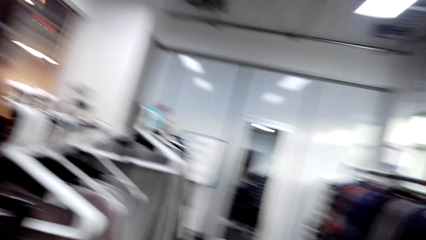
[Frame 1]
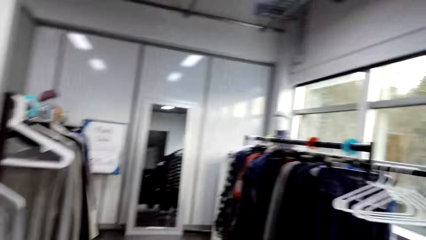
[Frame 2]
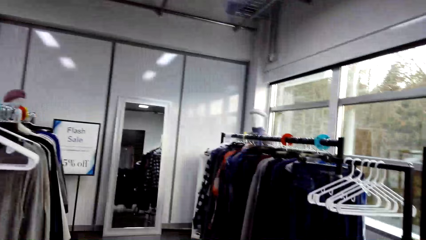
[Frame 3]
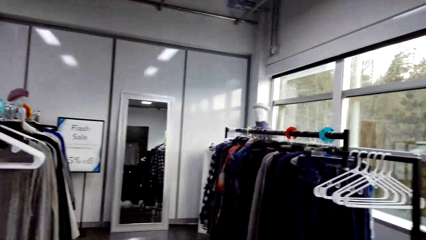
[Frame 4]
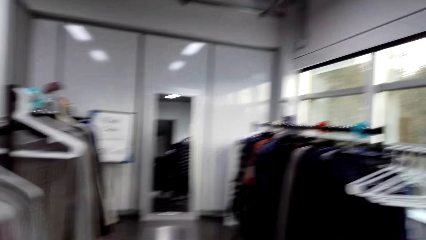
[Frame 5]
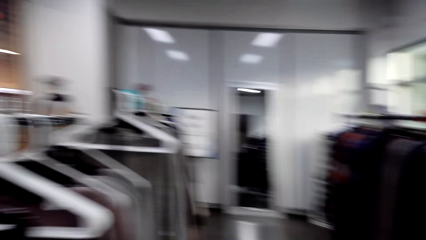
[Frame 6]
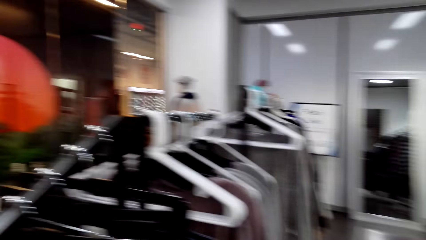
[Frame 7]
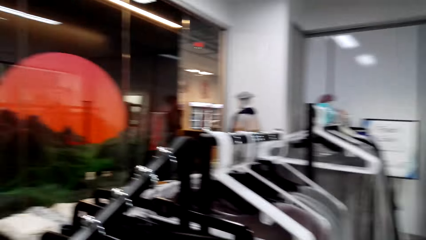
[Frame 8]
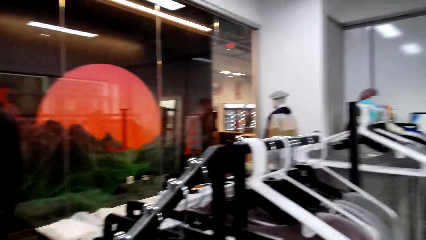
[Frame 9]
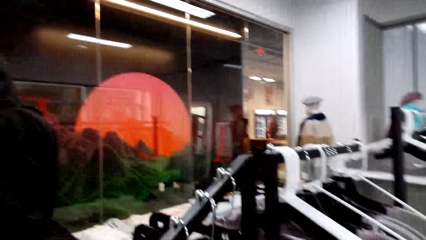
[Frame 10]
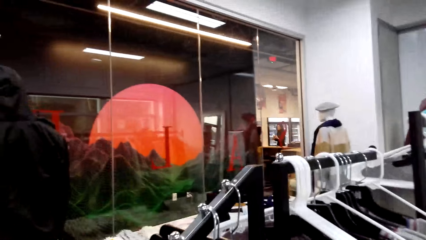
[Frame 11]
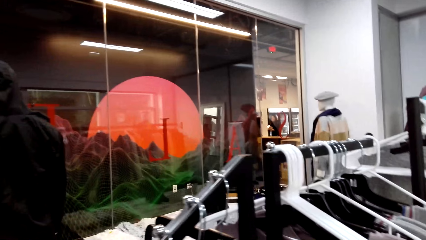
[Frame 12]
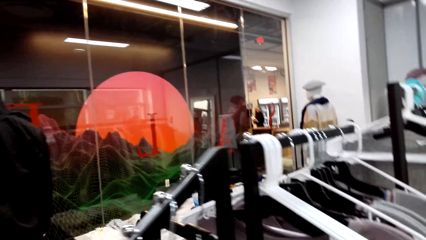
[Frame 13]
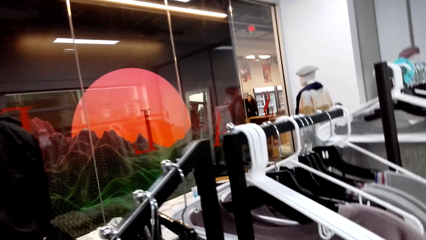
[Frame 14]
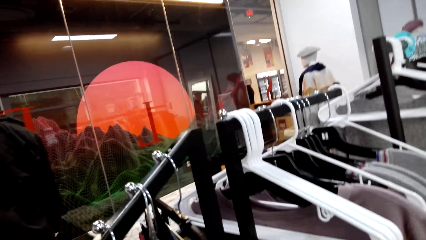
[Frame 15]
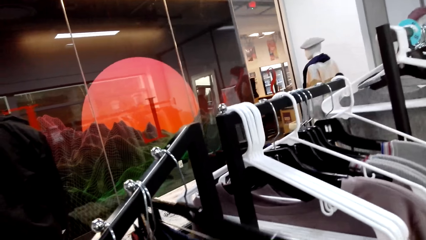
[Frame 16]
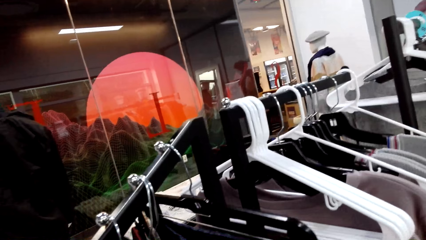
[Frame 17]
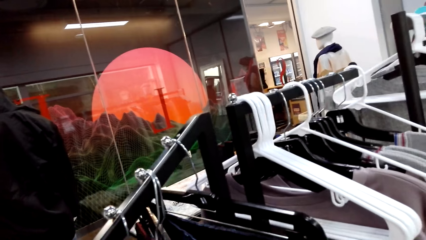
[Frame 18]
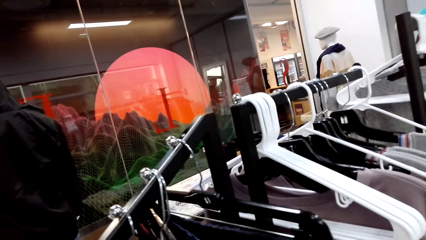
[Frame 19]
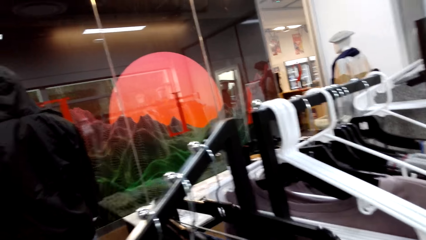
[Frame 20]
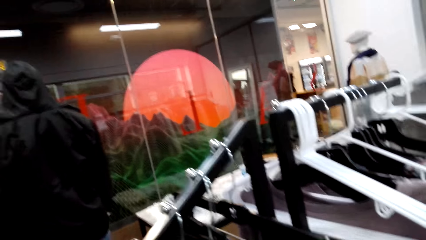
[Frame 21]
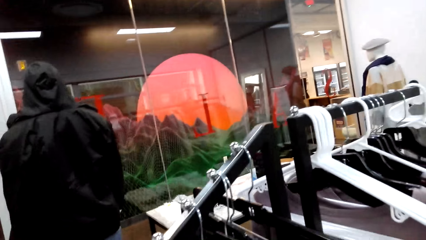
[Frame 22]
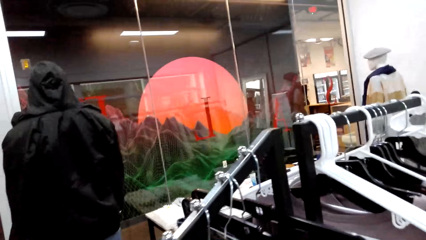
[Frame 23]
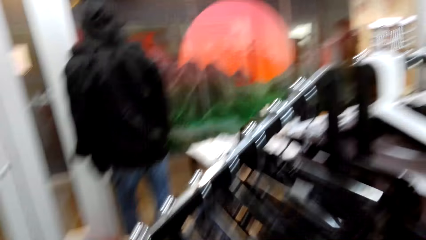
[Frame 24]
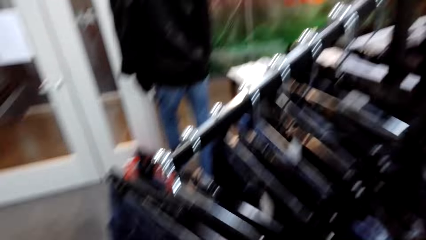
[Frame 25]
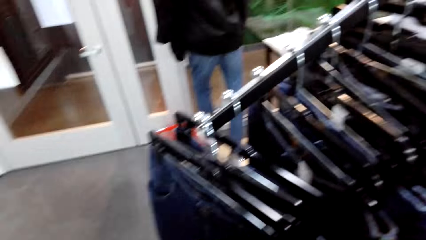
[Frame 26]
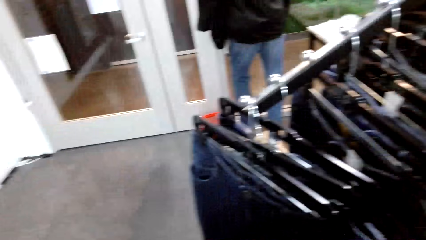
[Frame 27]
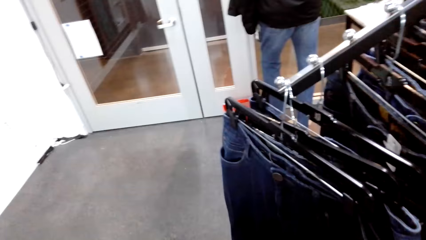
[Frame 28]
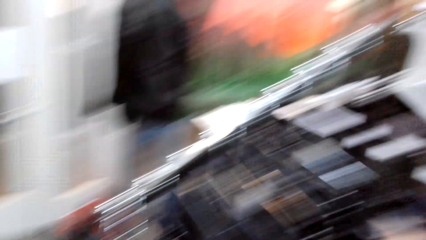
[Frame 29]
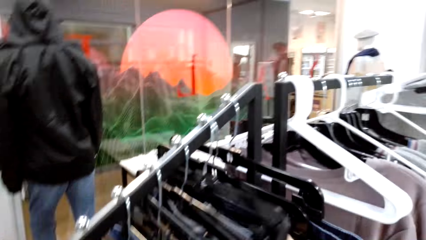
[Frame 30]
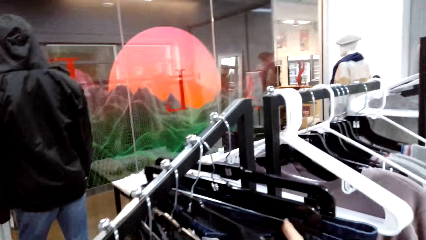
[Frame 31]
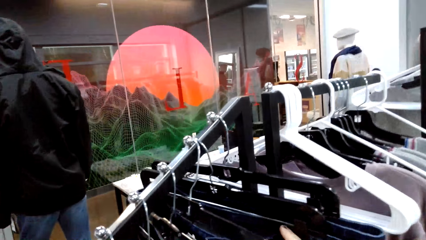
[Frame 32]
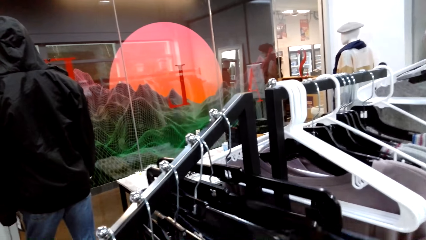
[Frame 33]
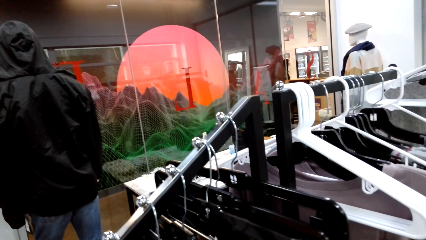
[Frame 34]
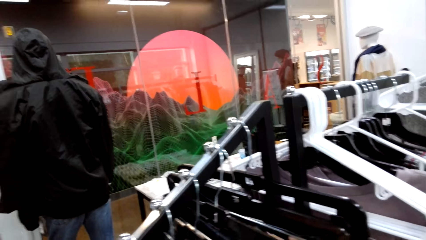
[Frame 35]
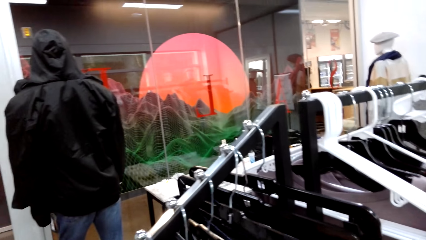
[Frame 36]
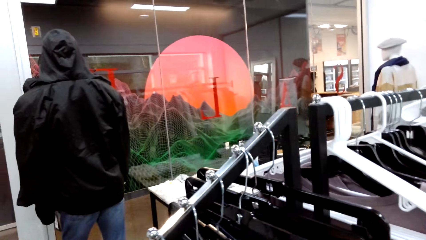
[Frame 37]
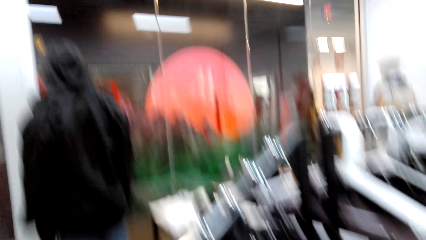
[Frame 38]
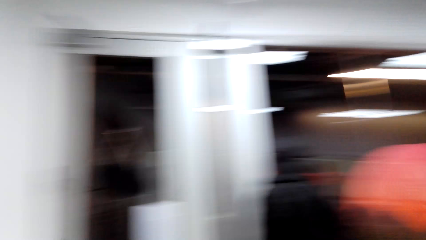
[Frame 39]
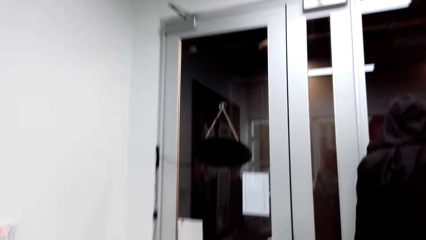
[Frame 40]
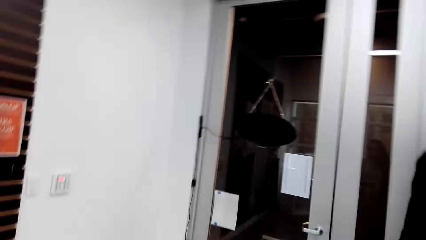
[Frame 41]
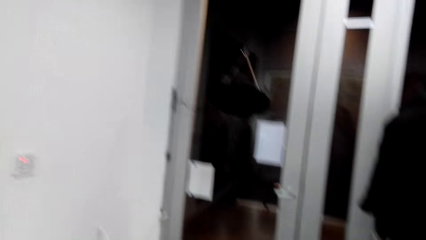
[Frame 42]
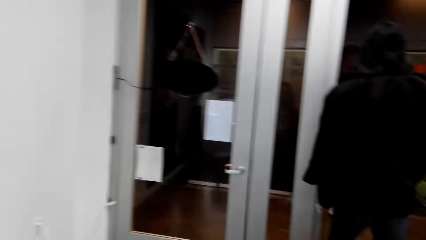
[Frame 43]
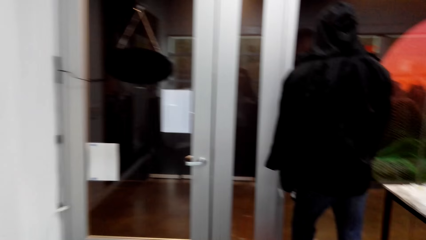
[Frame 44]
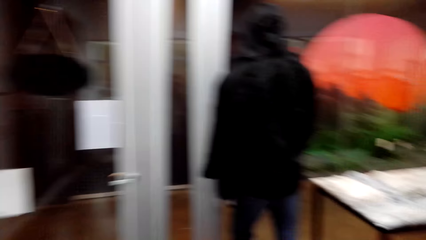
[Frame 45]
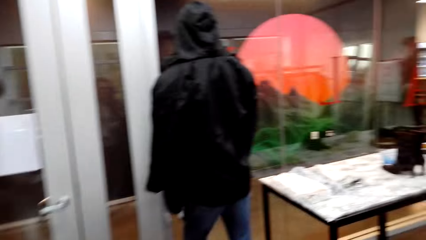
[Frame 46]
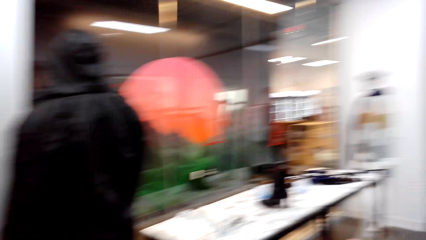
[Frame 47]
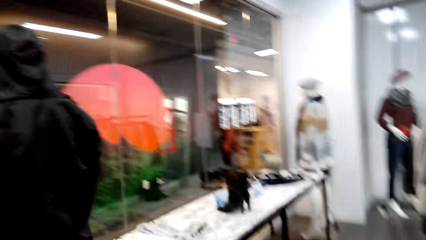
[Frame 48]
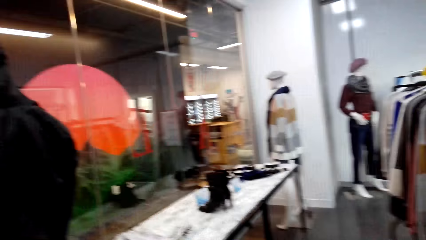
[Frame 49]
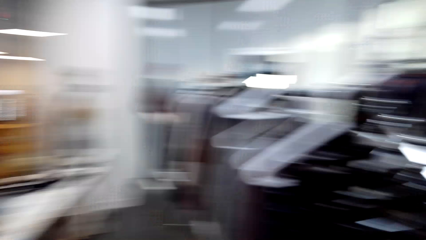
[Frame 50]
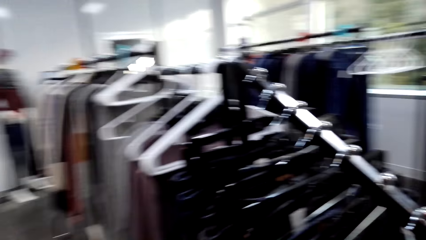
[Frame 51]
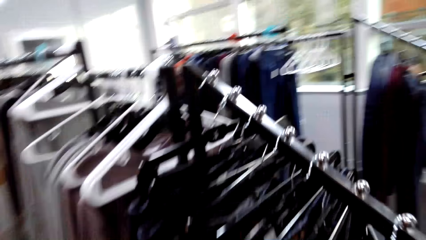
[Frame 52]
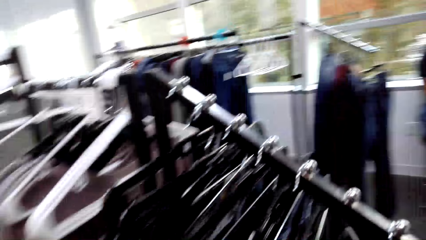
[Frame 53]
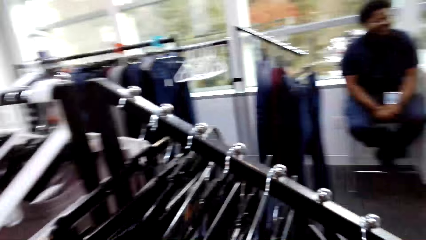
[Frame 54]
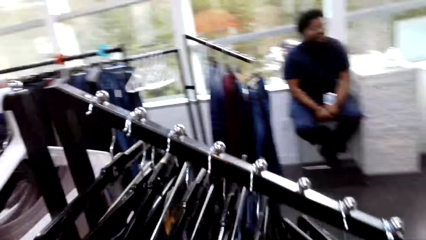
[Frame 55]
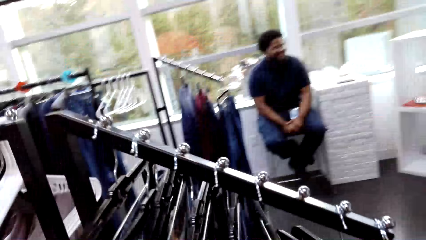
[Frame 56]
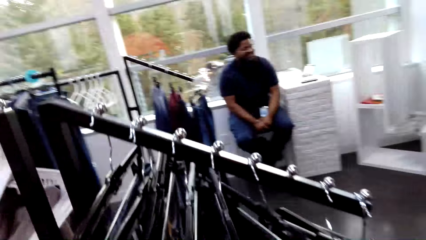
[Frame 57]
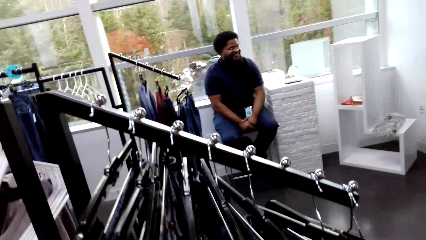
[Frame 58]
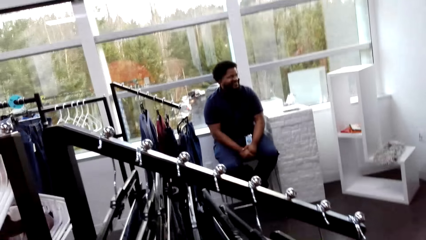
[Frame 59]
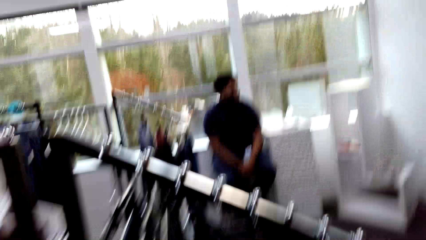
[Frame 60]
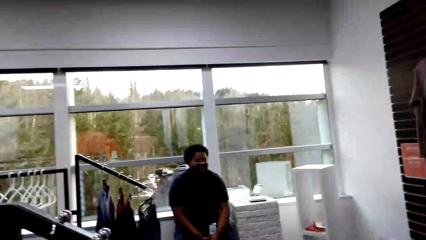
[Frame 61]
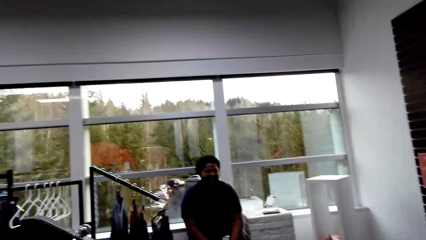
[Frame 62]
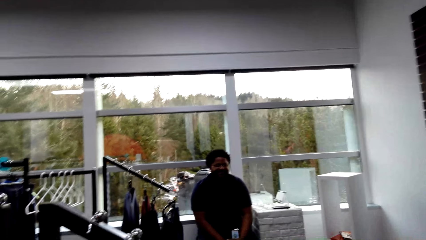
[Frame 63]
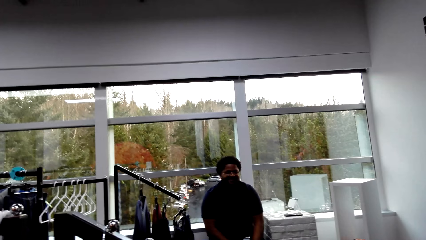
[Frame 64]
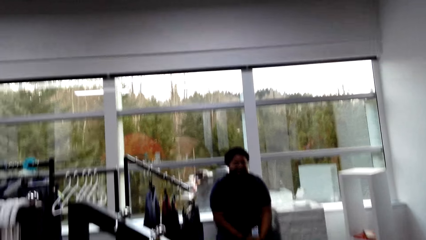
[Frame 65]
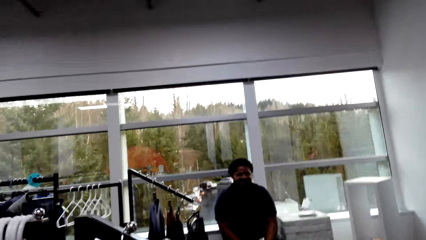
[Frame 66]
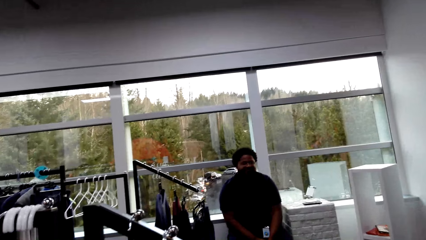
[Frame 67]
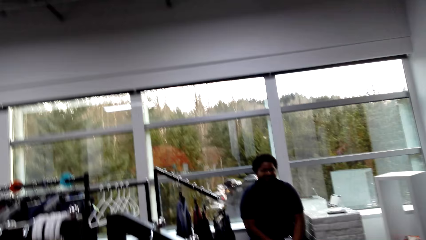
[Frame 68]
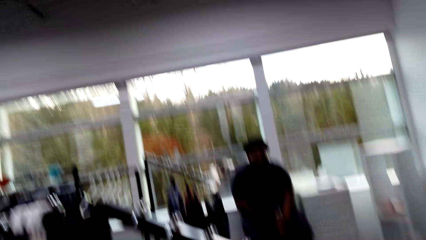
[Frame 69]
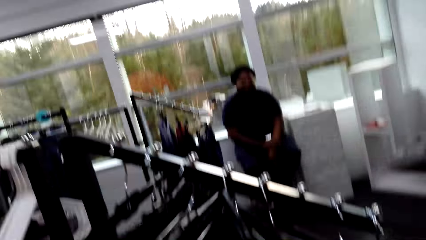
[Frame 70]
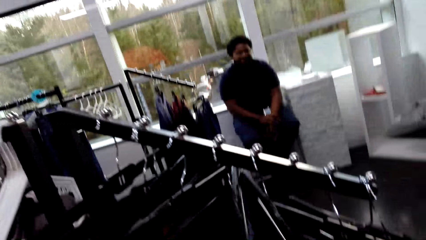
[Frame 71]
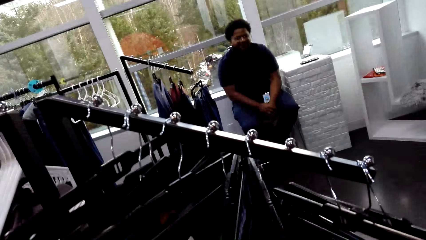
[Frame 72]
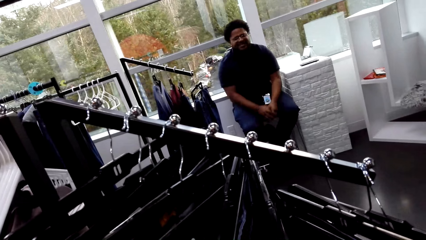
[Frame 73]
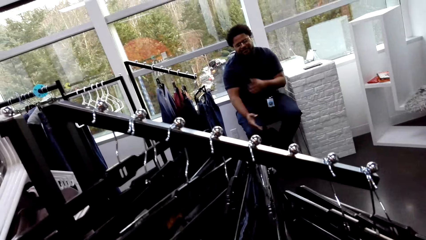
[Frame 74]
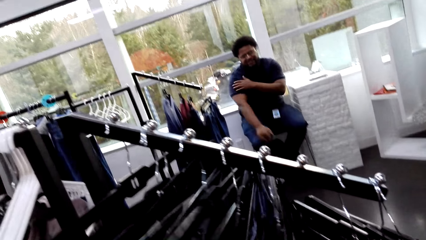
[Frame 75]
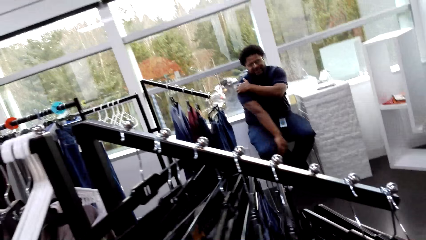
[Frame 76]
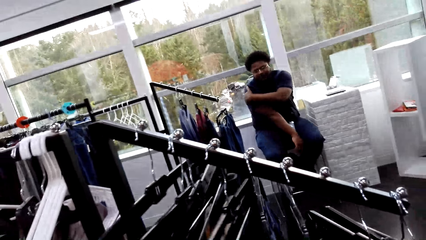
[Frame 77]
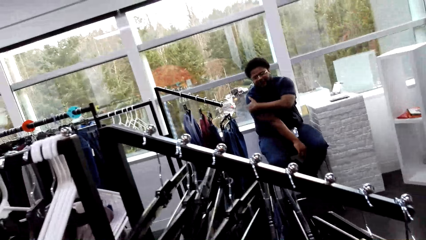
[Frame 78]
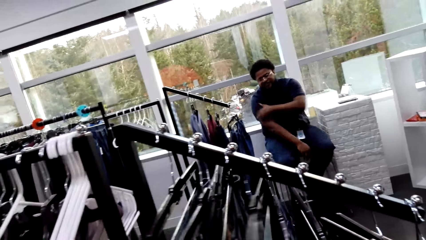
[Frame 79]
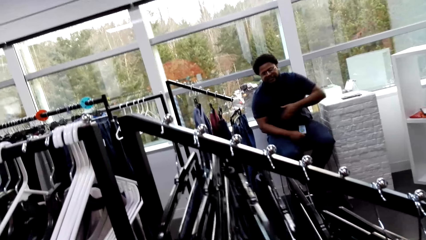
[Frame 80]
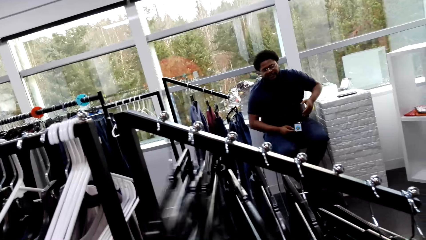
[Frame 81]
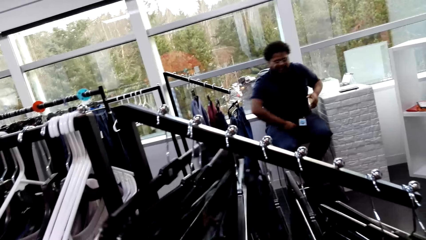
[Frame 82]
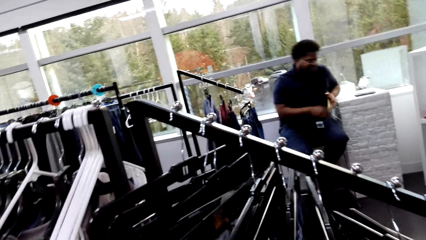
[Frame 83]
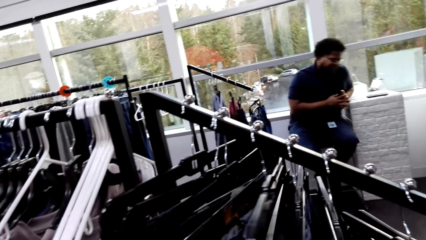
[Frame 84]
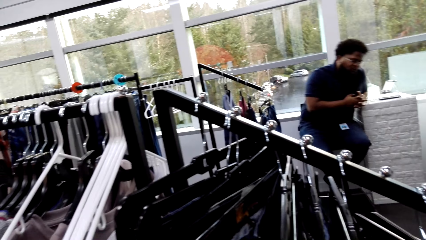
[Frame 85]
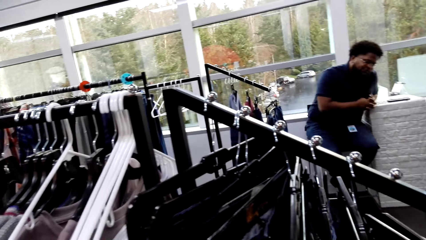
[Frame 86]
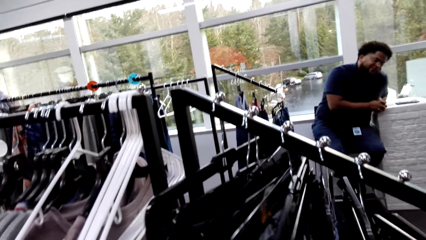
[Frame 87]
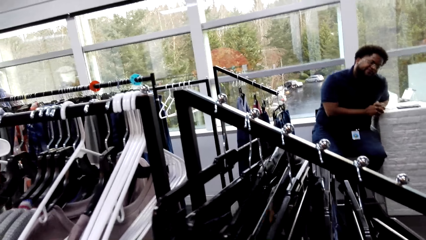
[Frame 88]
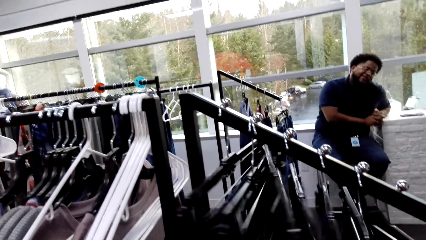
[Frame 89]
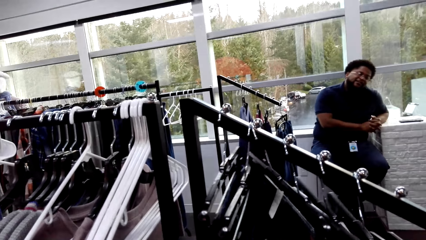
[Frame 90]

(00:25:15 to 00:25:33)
The camera wearer looks around. They look at the clothes. They search the trousers. They look around. A person sits on the chair. The camera wearer interacts with the person. The person holds his shoulder.
